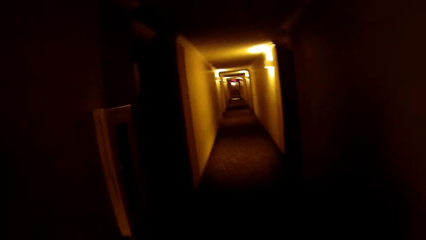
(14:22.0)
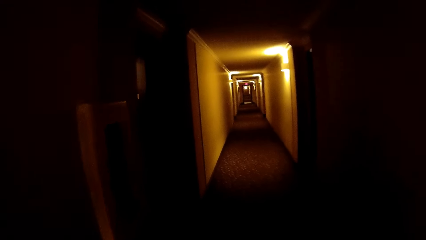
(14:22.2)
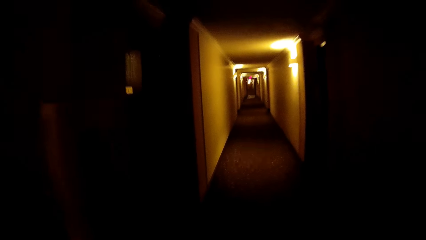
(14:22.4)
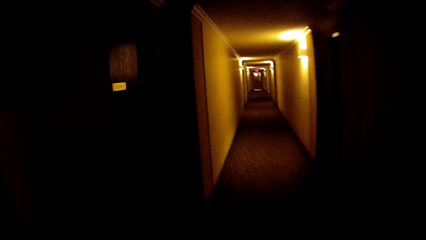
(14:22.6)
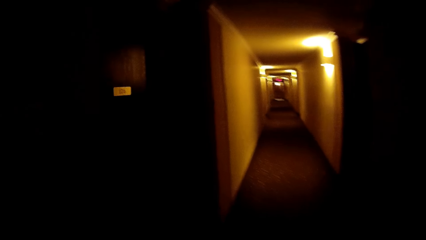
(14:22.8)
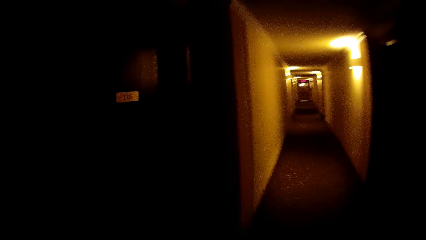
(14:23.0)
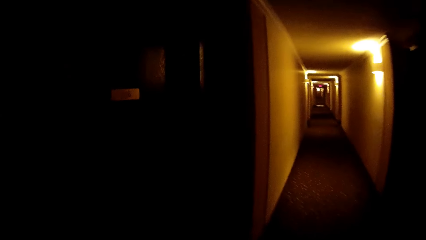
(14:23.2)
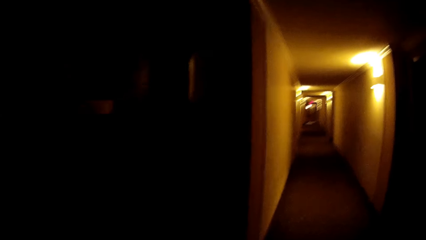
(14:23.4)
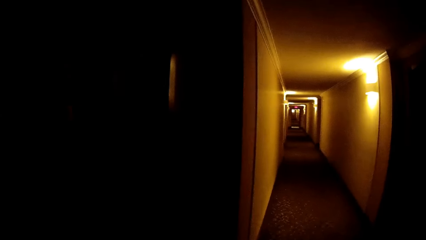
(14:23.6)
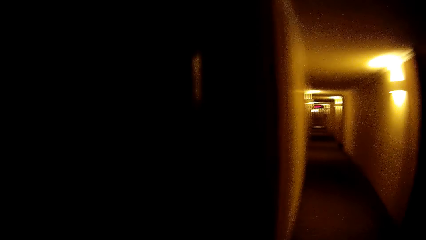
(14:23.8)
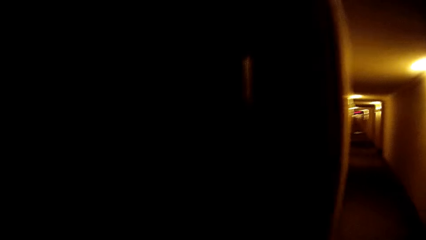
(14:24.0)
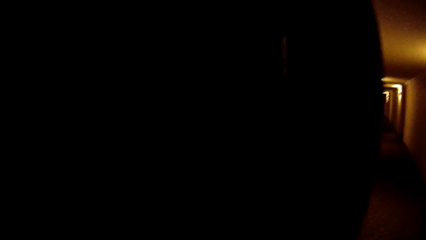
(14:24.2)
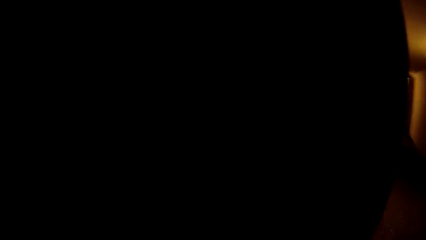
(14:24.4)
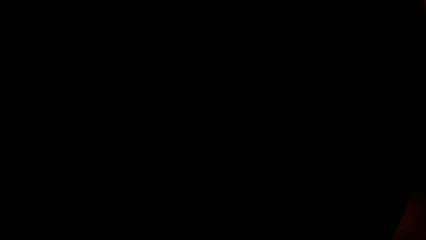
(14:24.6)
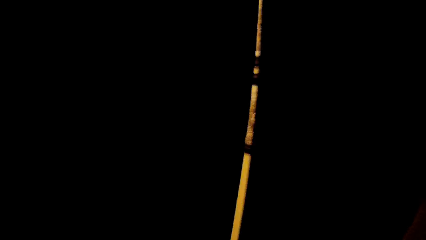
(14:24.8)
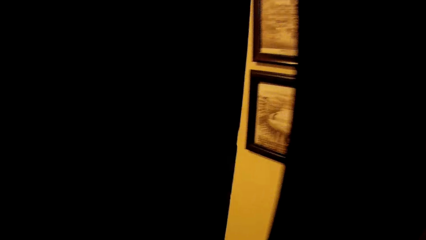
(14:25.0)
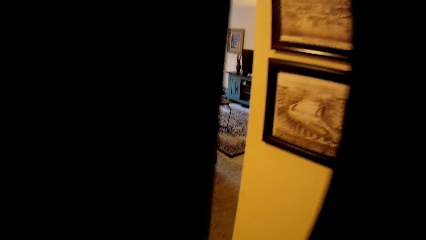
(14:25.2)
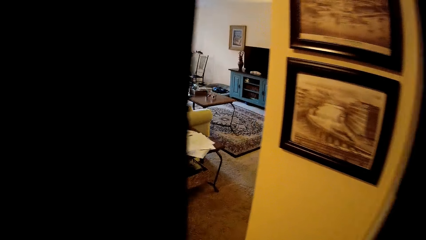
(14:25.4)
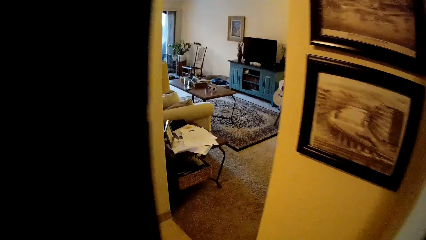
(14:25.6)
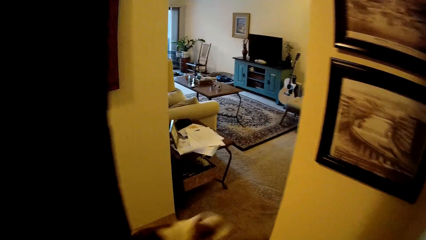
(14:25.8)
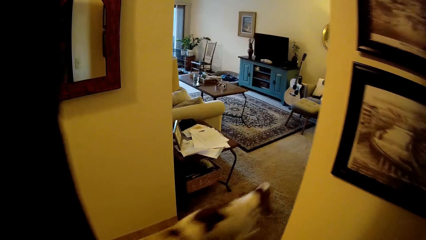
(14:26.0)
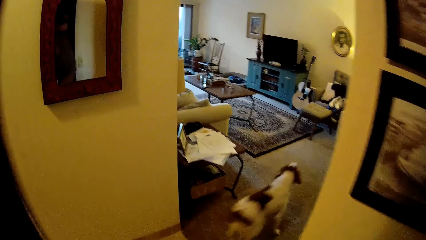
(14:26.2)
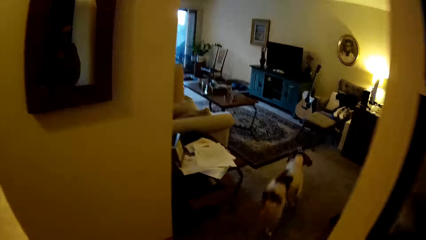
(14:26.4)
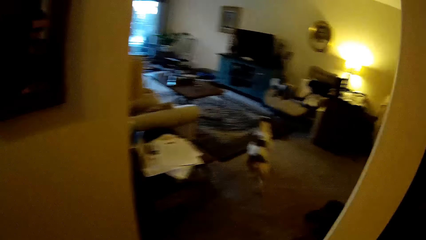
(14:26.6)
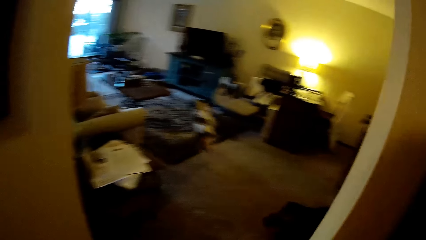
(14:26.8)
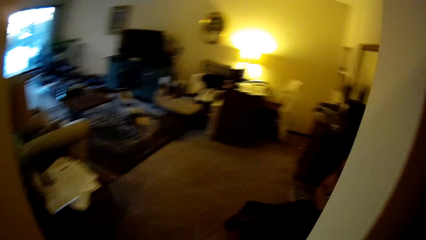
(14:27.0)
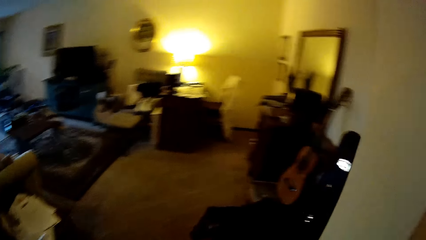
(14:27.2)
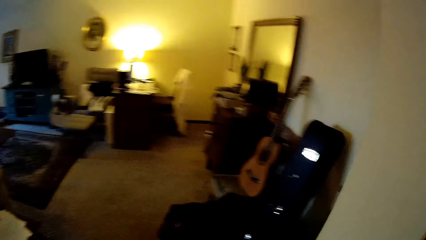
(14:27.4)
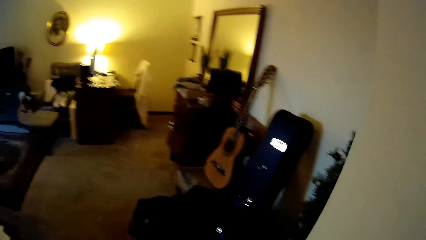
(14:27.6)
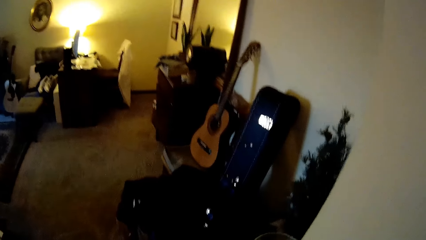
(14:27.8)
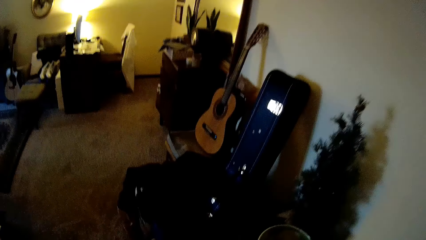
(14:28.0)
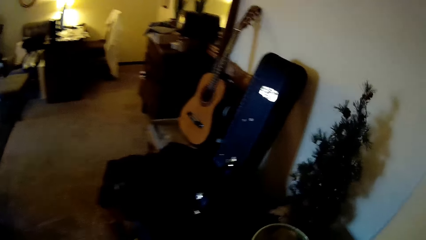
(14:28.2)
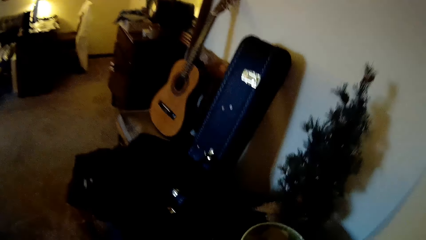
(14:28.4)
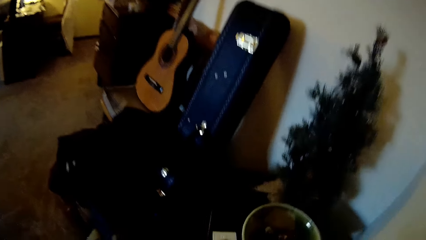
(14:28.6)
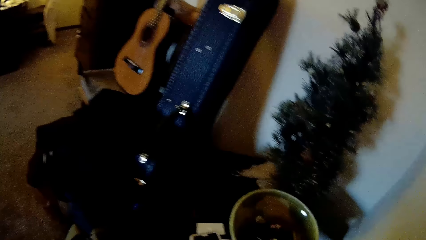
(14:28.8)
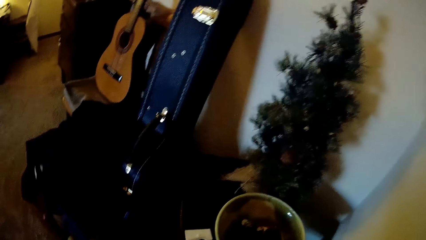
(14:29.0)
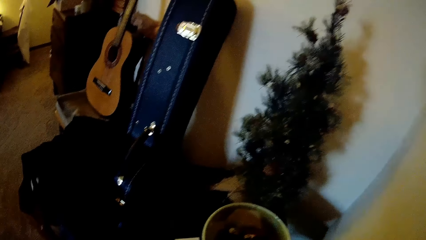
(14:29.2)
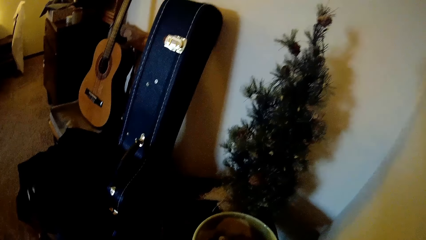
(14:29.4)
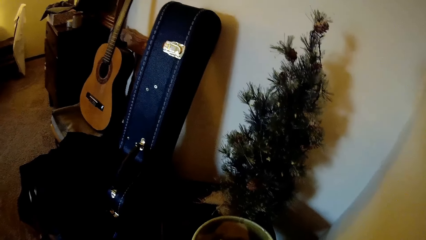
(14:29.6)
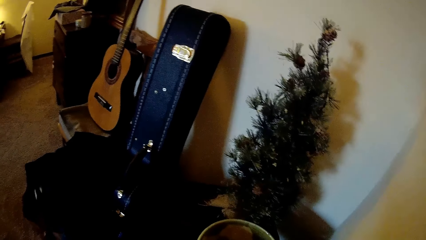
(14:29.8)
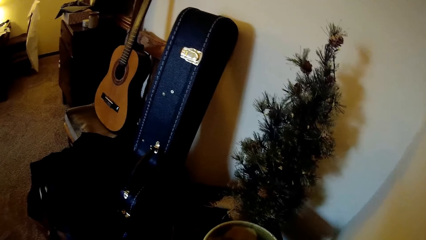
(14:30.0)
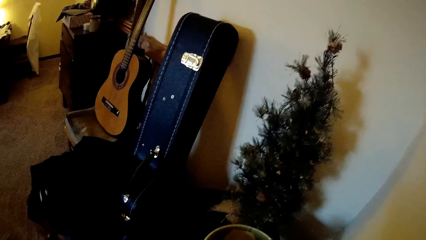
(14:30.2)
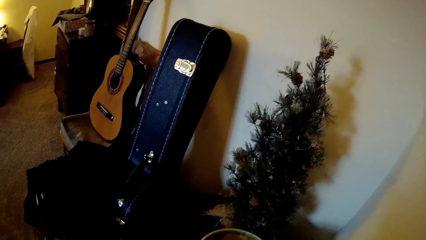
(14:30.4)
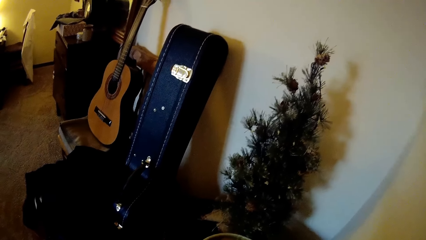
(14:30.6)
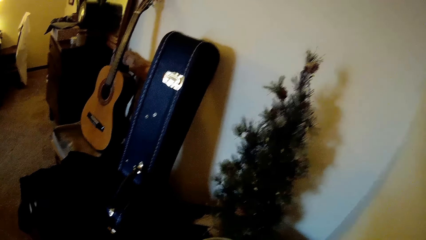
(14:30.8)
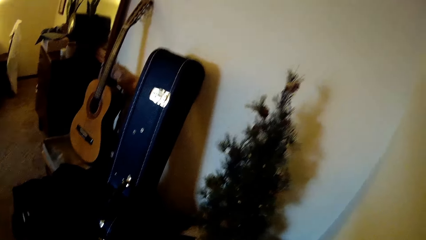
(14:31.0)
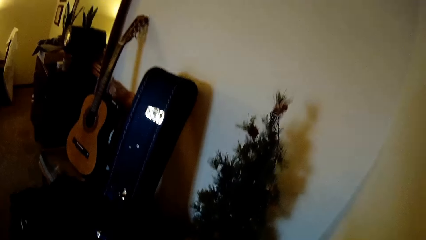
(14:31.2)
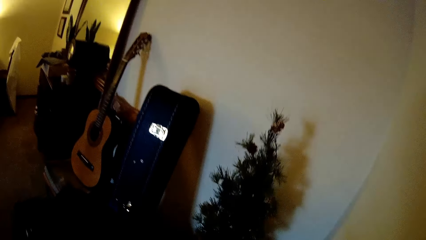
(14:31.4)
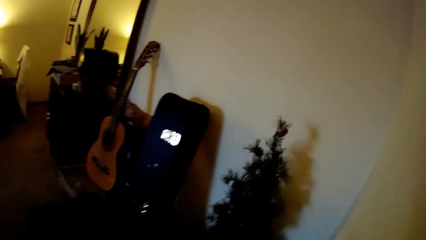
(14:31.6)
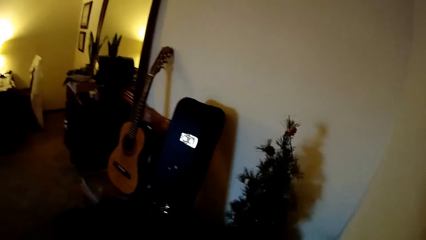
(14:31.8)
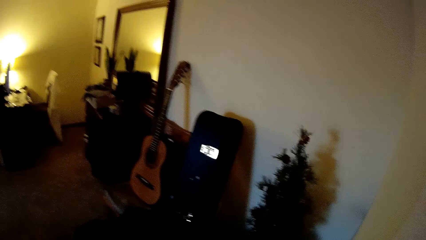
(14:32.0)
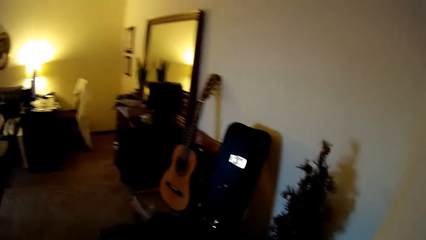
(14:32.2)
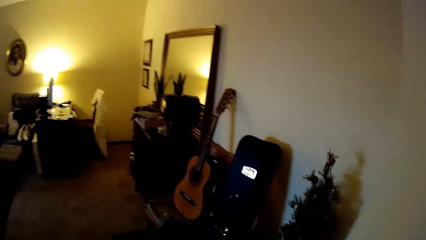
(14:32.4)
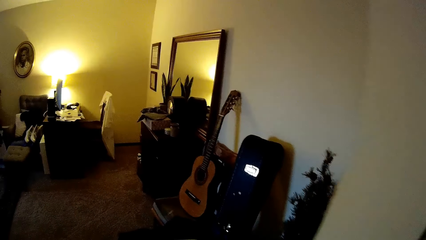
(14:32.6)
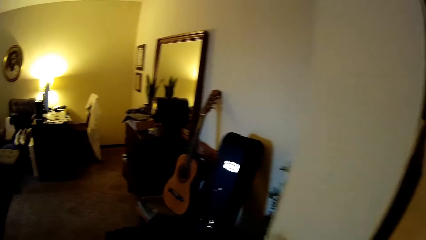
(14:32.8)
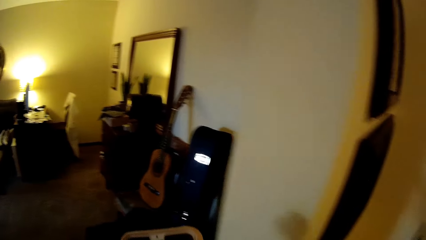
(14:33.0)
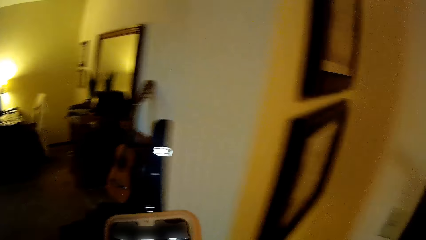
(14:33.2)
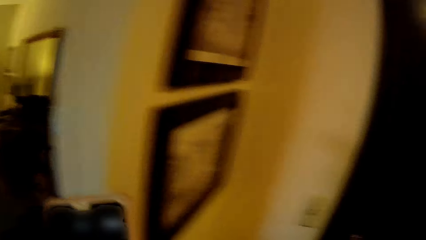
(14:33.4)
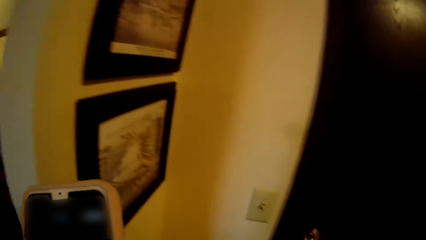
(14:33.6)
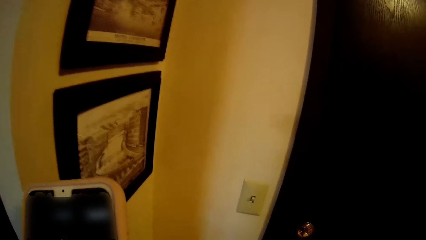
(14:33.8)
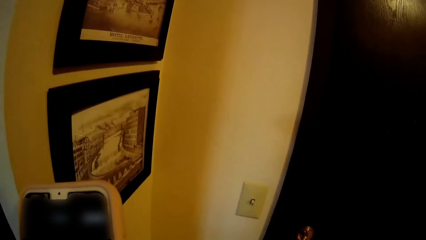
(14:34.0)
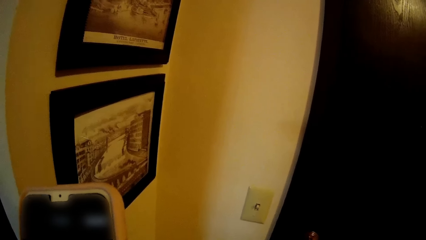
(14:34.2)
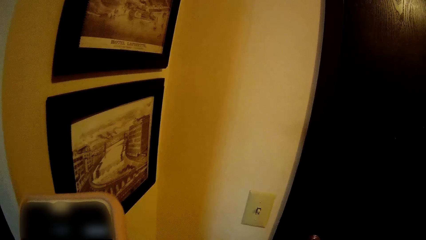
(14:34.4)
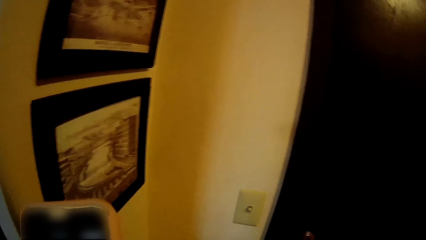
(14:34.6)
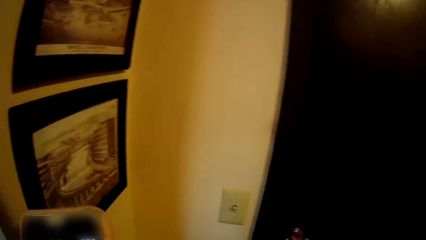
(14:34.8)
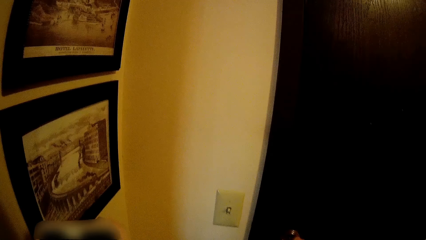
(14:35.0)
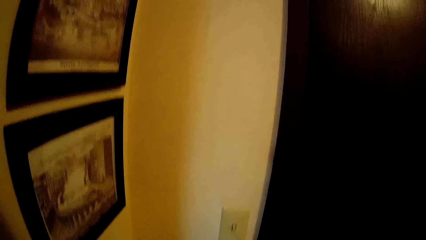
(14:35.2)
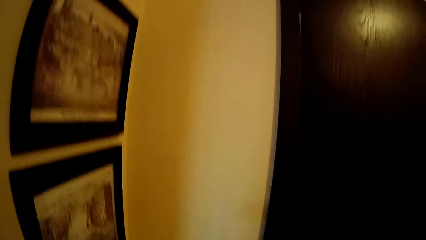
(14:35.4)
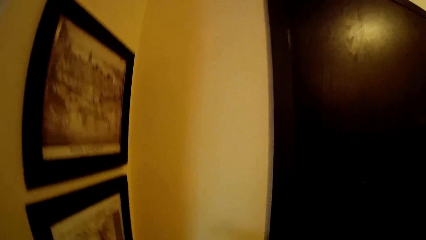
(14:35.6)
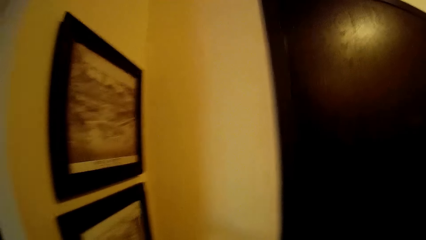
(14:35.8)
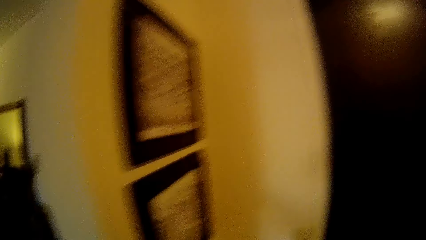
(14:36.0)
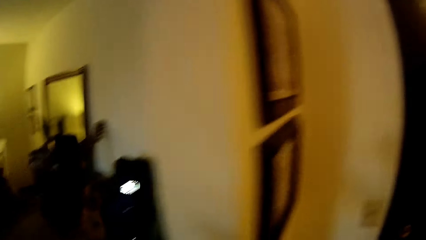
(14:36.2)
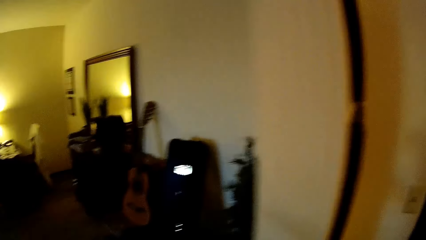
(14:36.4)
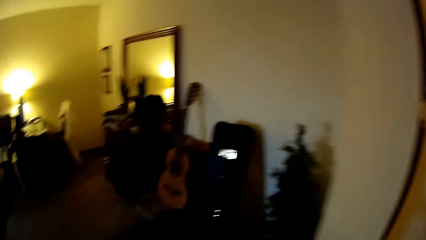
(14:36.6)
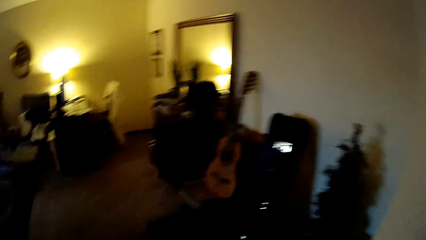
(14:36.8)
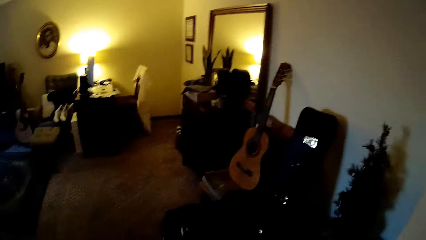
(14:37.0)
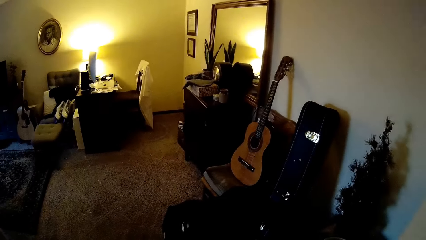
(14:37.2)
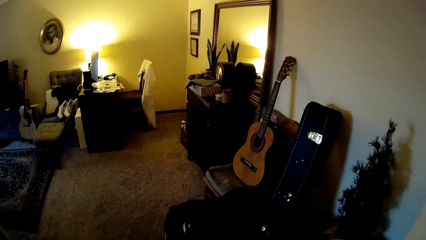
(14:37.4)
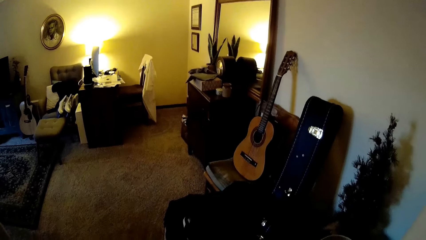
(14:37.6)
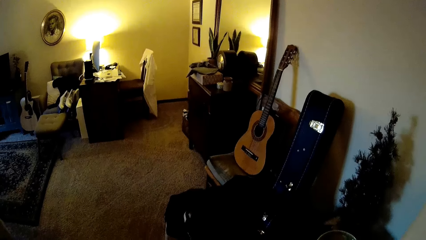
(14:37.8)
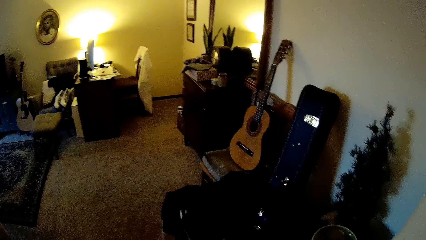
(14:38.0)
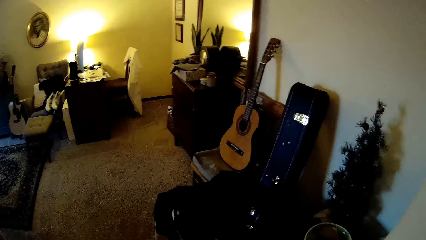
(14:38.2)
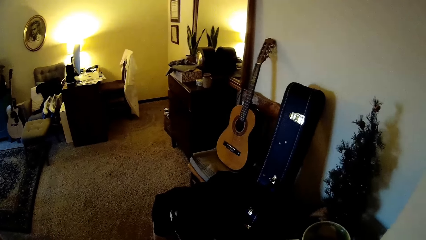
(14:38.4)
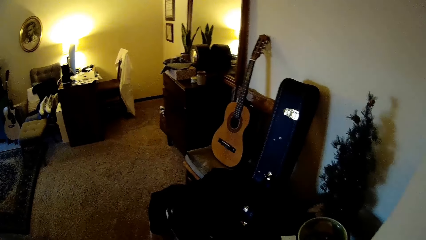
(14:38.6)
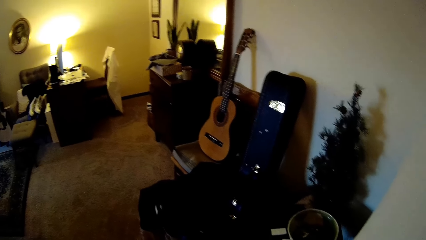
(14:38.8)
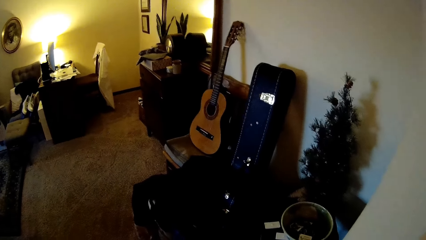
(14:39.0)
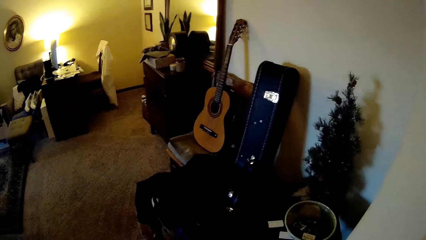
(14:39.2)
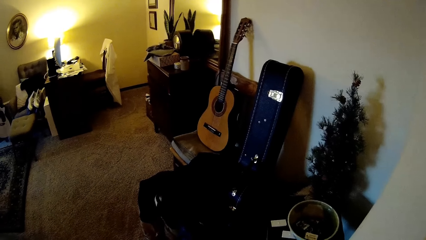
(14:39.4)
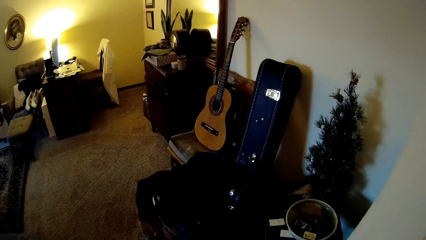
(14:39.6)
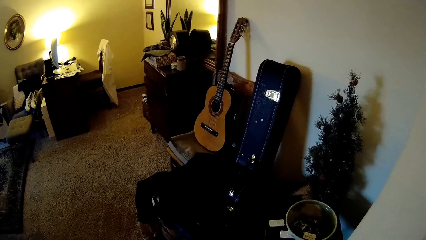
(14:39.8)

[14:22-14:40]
The camera wearer opens the room's door with his left hand. A dog runs into the room. The camera wearer takes a phone from the floor with his right hand. He operates the phone and looks around.
